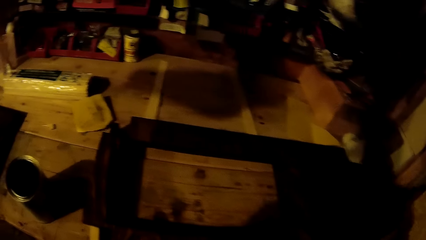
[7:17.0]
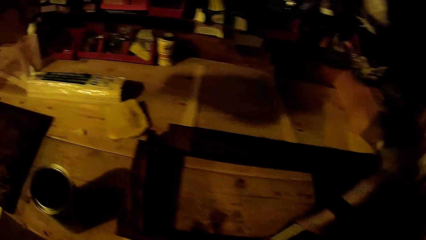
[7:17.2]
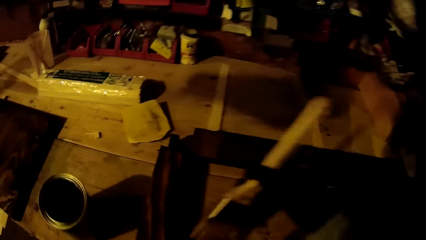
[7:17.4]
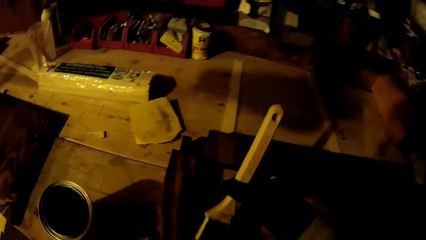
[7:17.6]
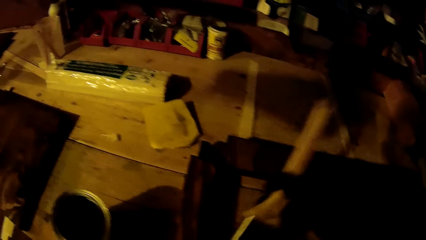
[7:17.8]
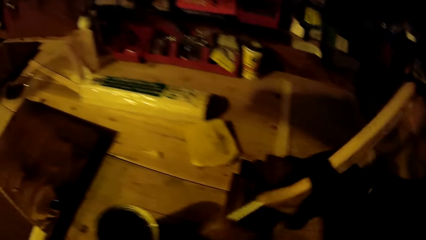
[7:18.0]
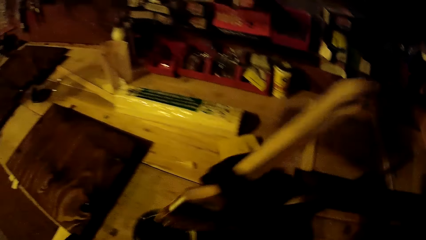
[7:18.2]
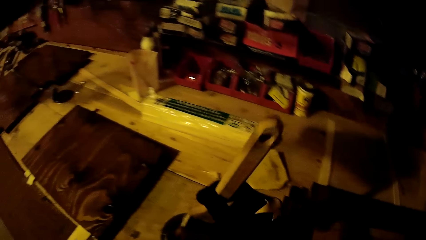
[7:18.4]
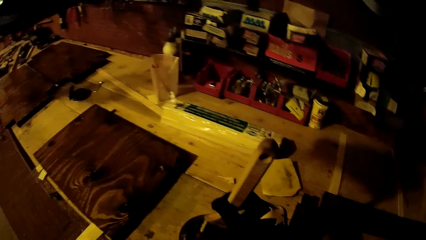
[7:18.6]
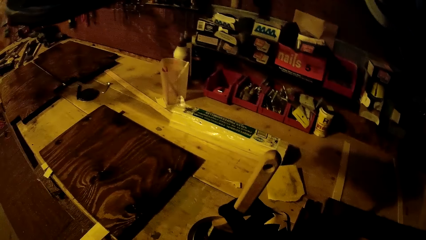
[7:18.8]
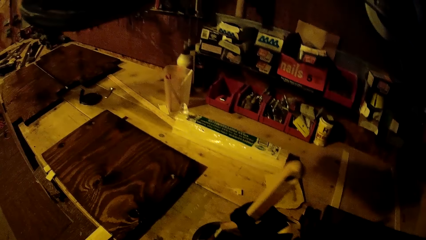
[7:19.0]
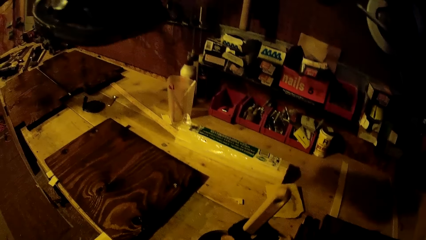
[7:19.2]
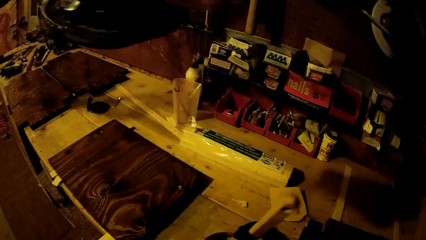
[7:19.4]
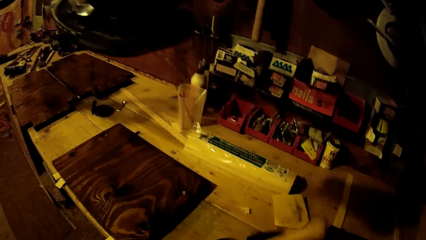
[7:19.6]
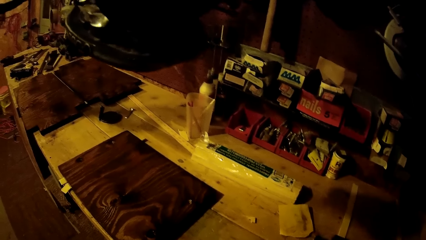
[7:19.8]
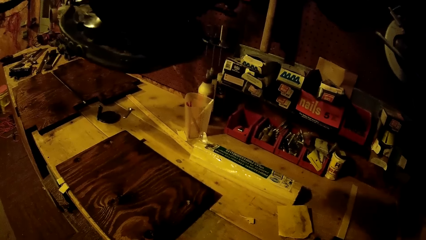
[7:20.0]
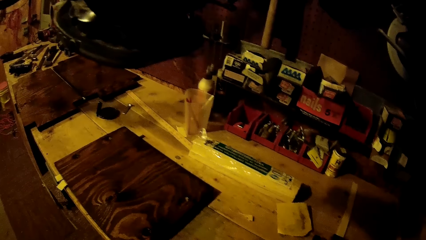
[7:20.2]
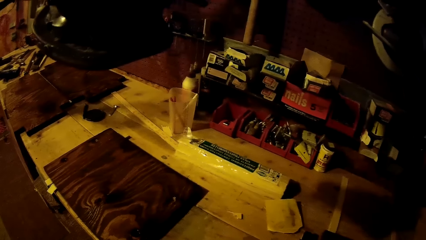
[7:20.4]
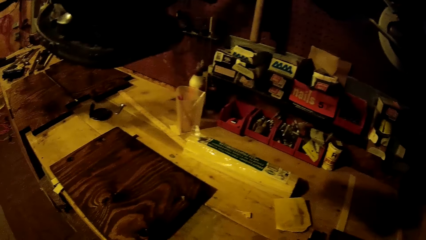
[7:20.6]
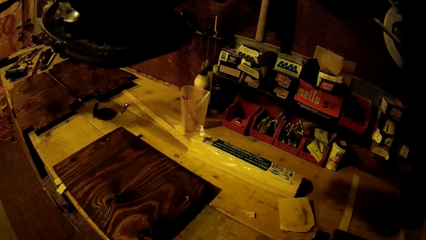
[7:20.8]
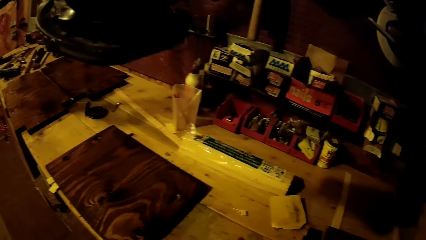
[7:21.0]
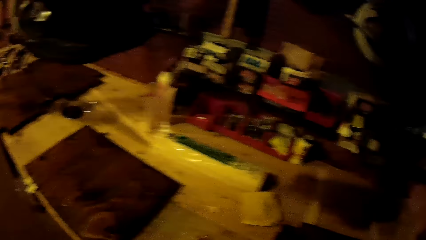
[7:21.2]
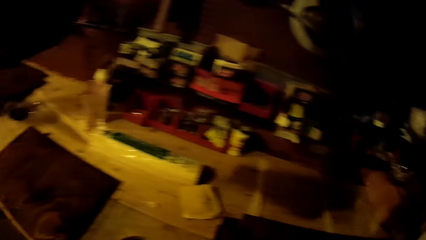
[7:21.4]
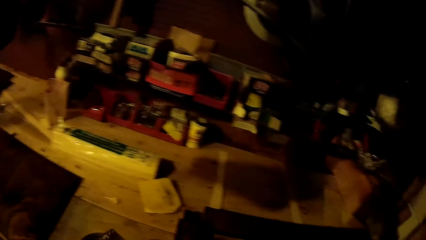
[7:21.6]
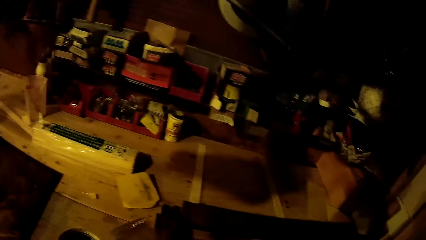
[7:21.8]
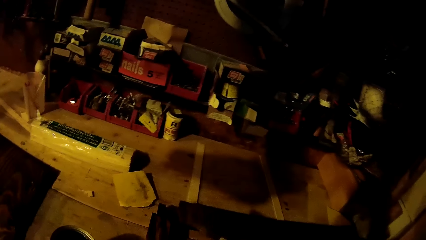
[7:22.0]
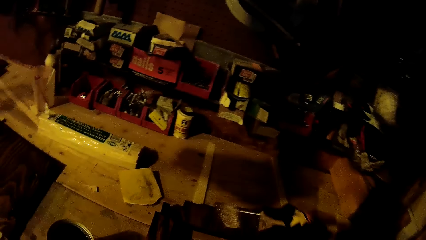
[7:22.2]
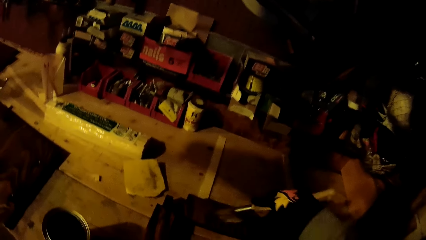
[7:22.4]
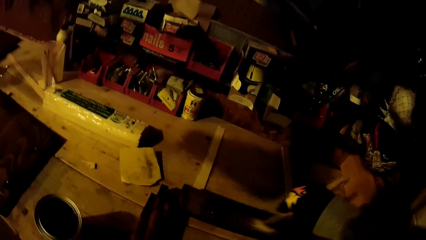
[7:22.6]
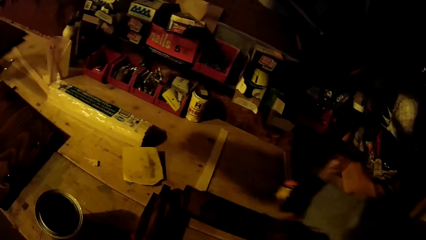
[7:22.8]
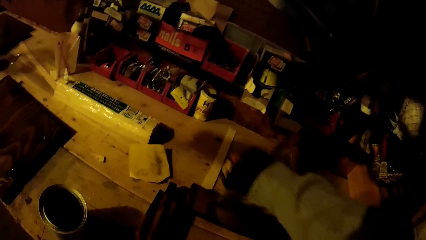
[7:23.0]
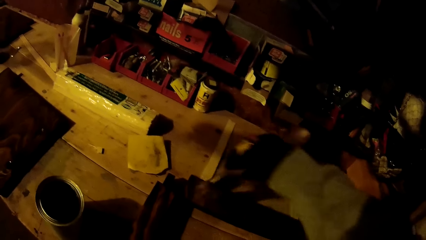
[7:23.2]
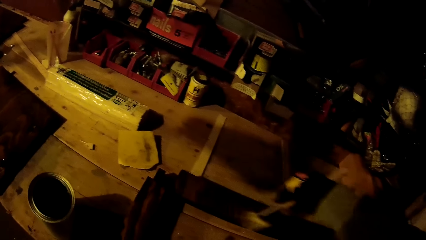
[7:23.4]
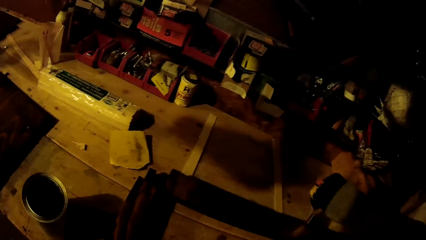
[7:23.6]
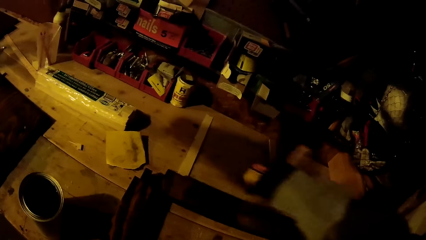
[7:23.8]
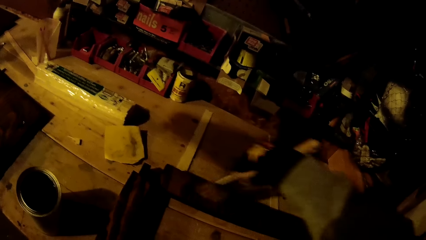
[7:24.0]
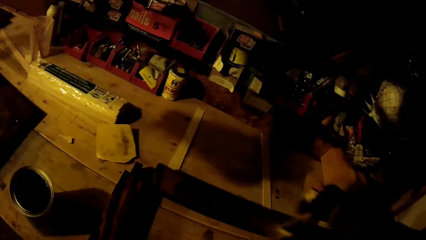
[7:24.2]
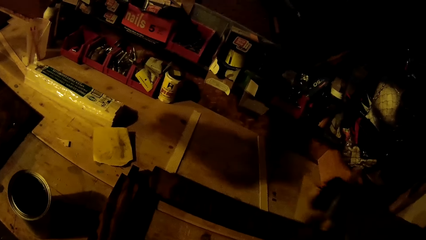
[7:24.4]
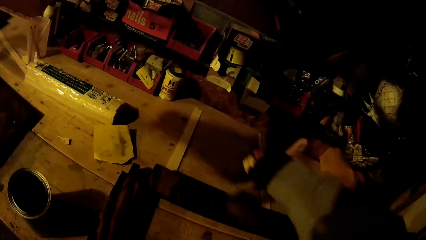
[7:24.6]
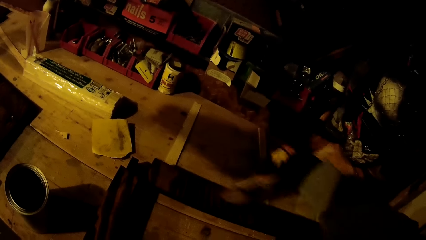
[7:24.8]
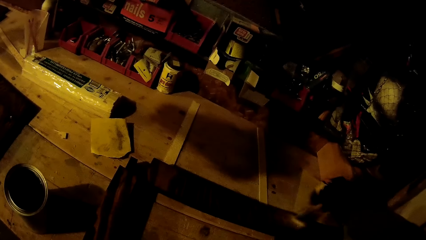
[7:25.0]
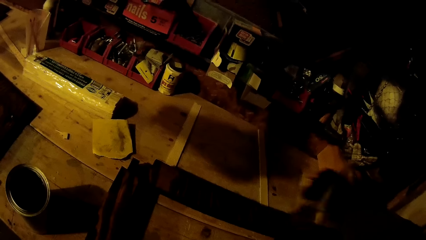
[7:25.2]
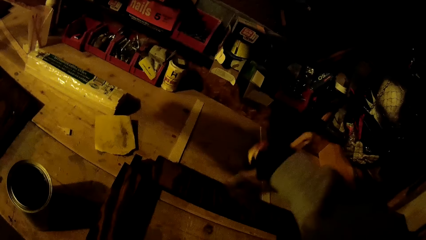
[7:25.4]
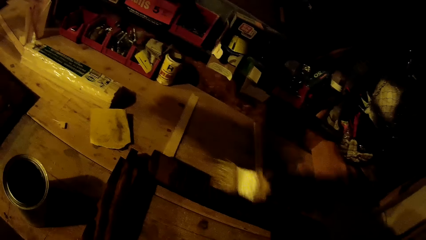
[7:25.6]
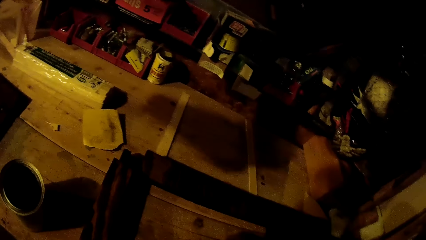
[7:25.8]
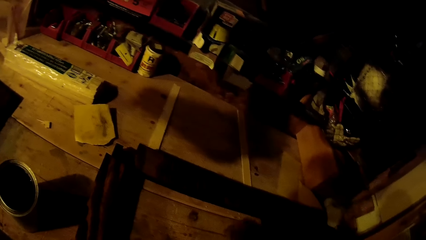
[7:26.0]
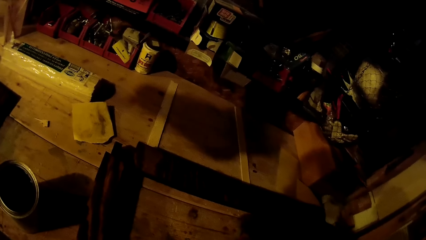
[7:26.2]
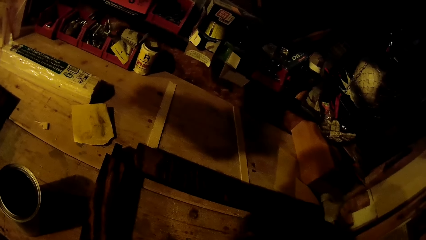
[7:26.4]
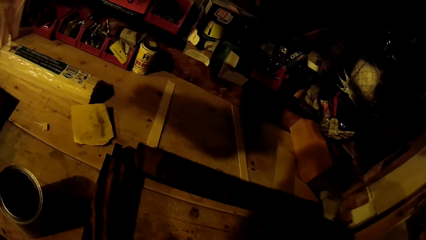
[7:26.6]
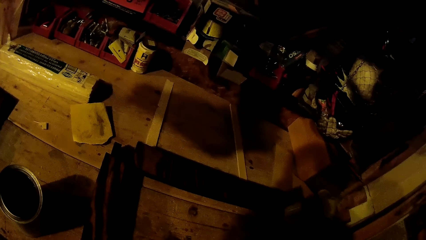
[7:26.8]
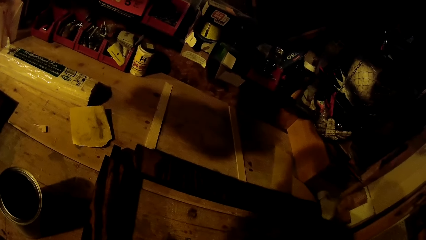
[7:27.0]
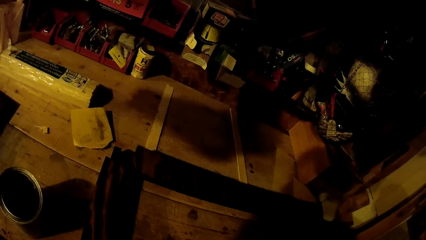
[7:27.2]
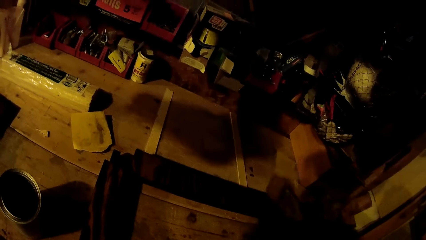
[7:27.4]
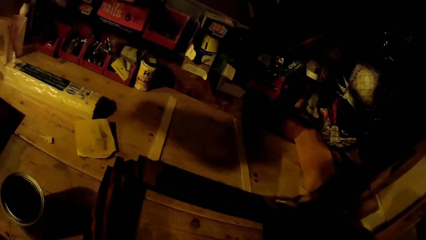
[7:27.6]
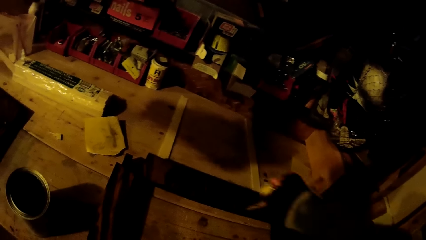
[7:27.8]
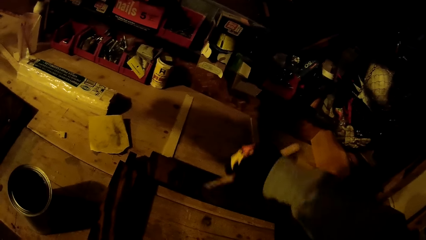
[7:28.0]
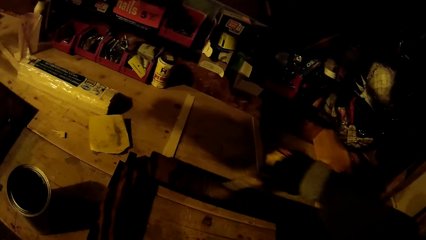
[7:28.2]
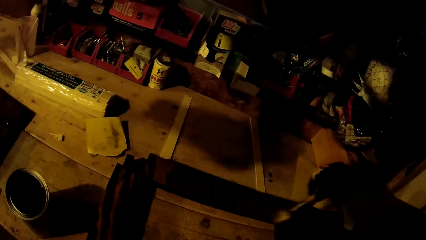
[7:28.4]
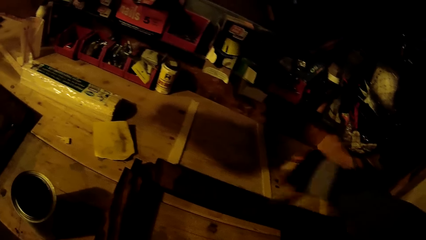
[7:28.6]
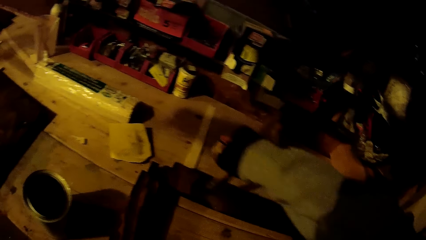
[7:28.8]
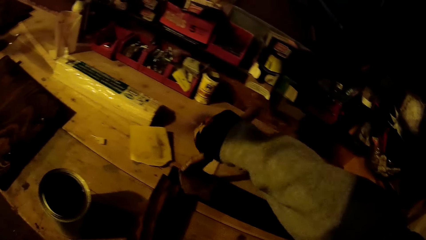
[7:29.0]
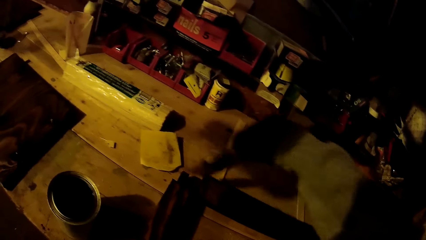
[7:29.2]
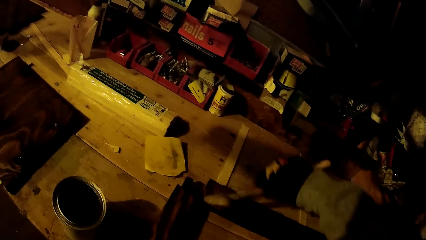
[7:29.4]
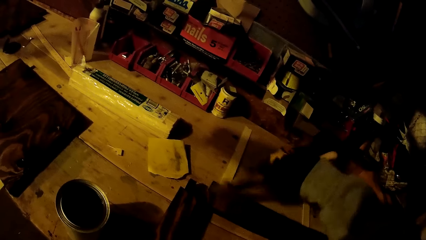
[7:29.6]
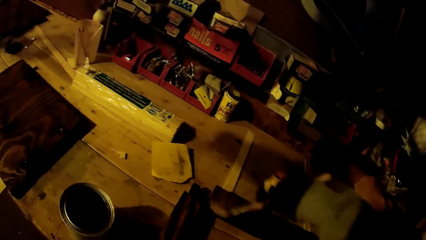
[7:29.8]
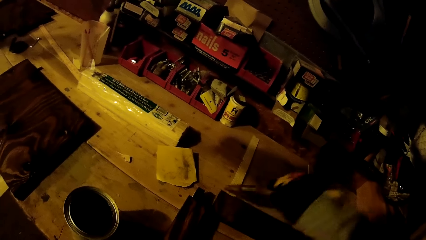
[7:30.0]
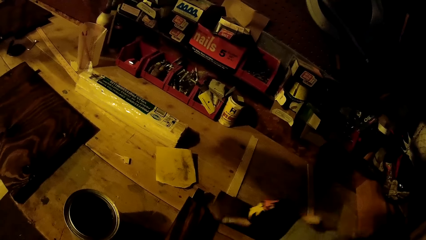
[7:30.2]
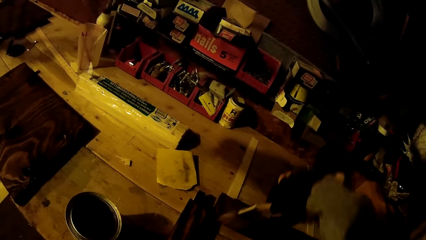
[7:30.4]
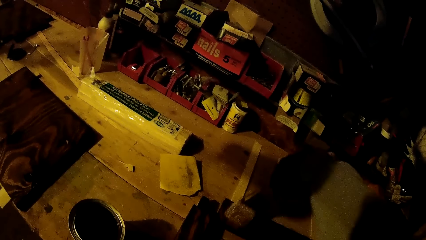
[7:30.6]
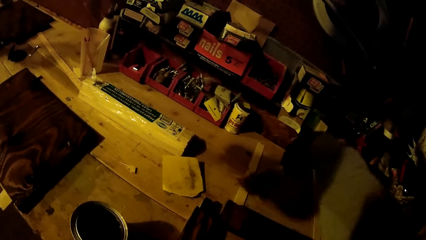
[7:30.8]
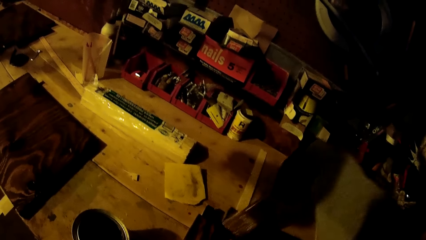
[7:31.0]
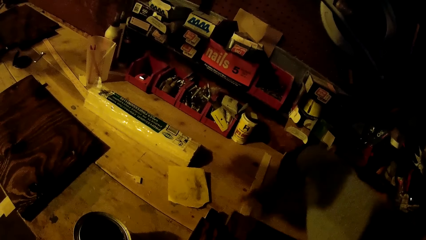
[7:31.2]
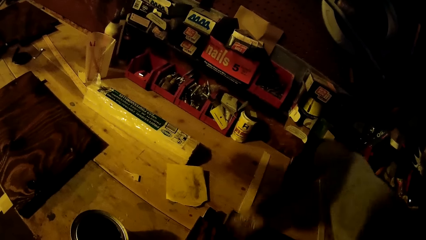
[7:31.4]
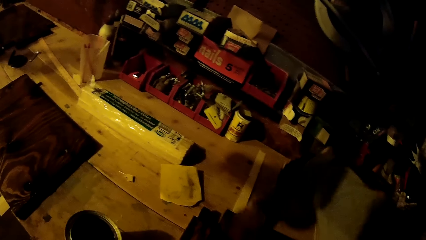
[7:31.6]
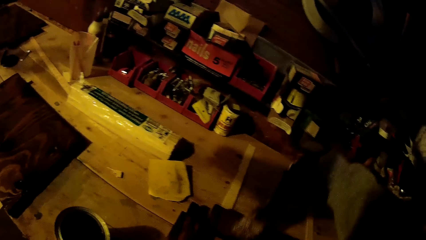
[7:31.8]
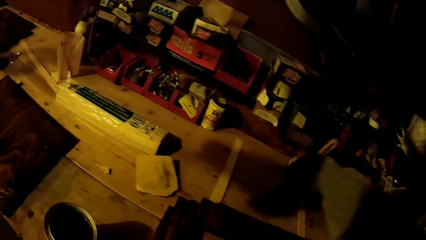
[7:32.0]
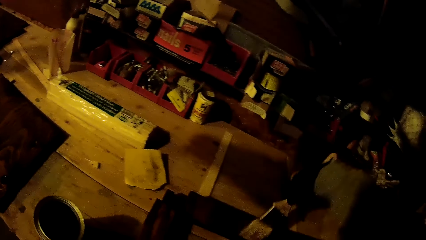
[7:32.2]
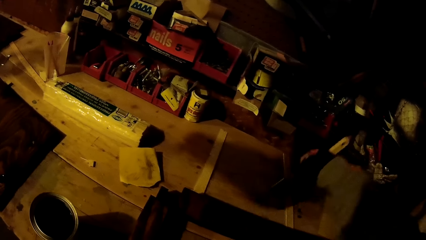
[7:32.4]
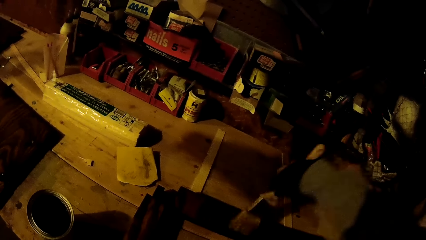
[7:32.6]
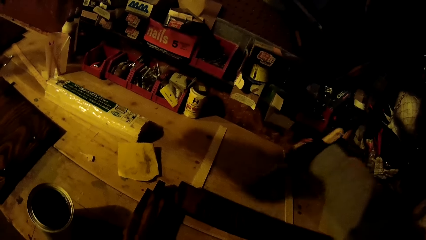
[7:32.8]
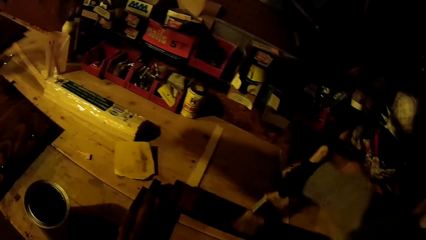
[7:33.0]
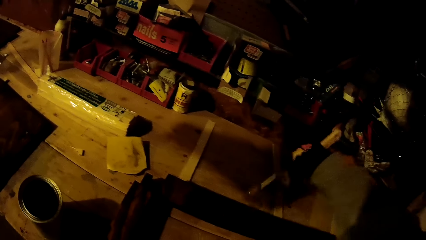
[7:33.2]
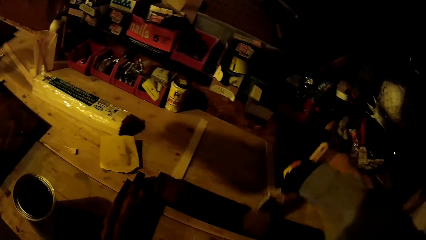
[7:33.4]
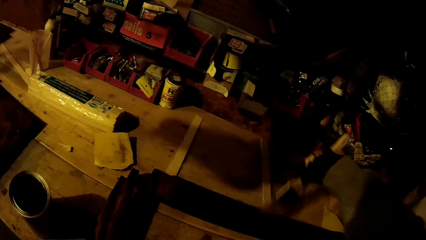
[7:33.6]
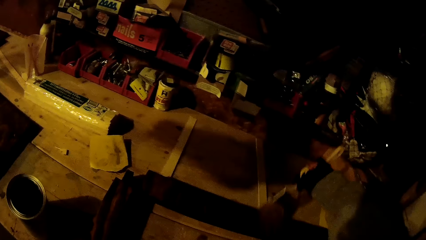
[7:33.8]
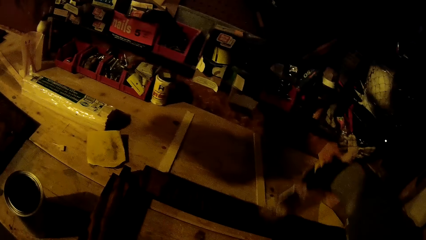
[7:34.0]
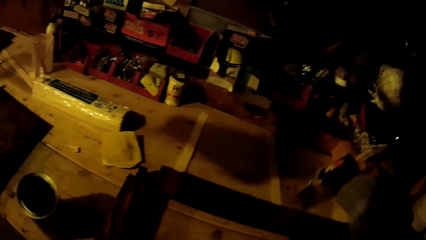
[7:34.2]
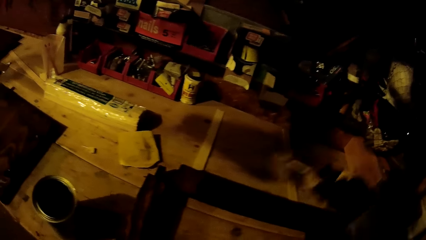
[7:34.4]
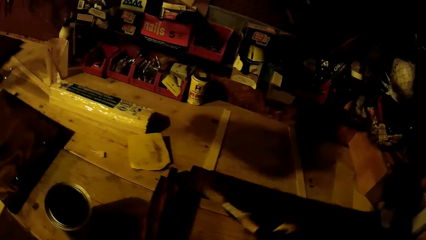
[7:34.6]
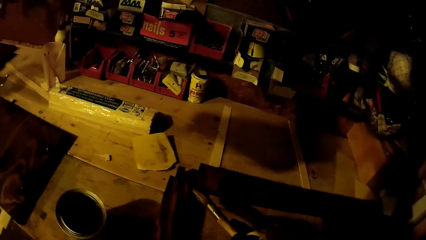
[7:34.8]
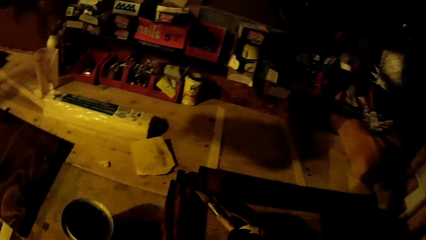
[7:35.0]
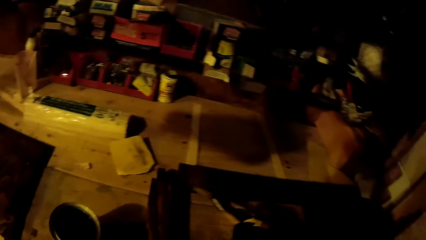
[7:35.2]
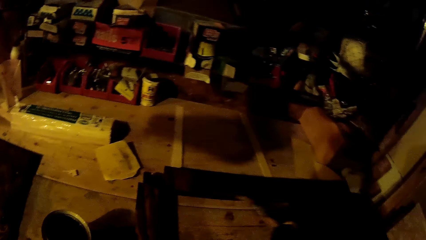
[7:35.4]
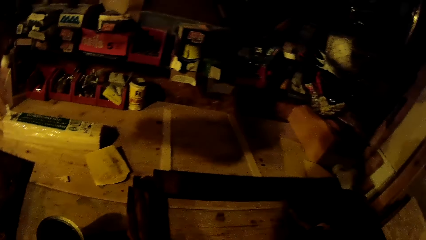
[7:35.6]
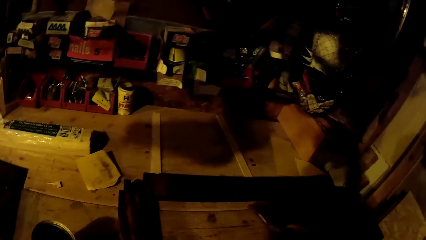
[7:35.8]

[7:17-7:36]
The camera wearer dips the paintbrush in his gloved right hand in the wood stain on the work table. He paints the plank on the work table with the paintbrush in his gloved right hand.
